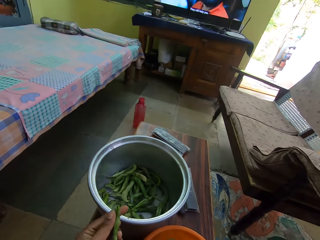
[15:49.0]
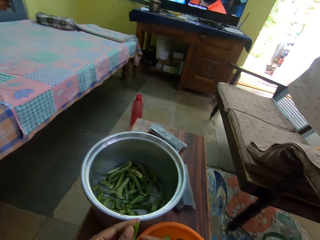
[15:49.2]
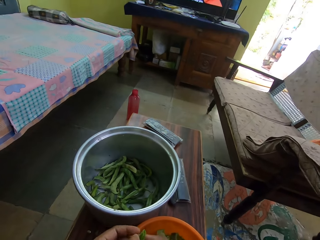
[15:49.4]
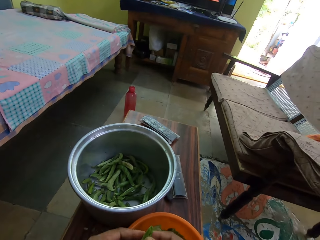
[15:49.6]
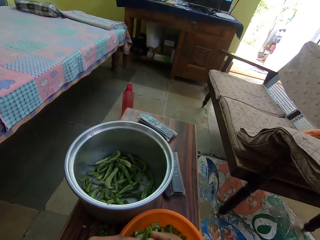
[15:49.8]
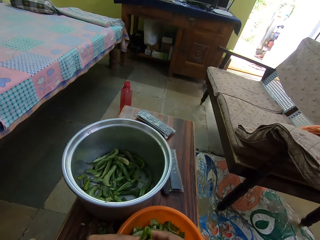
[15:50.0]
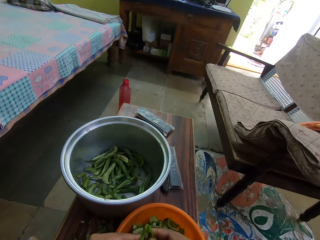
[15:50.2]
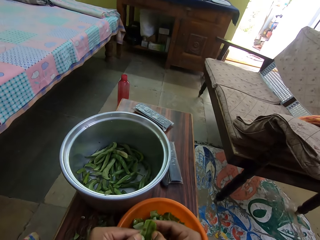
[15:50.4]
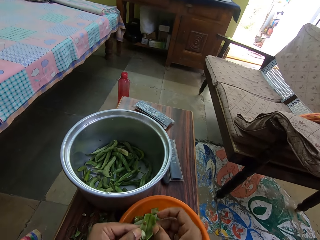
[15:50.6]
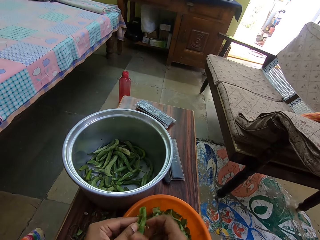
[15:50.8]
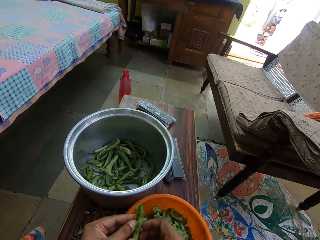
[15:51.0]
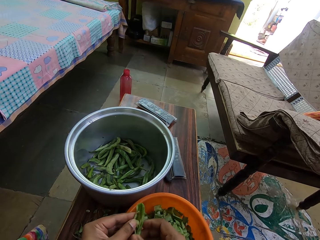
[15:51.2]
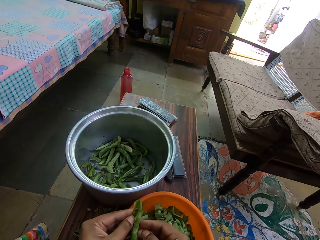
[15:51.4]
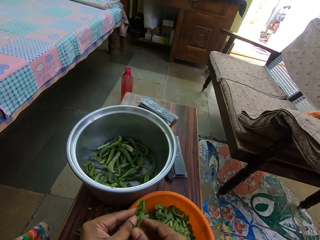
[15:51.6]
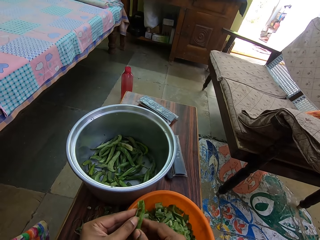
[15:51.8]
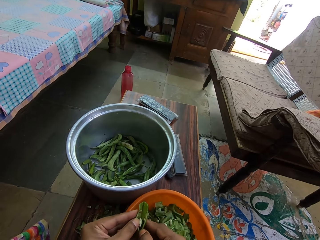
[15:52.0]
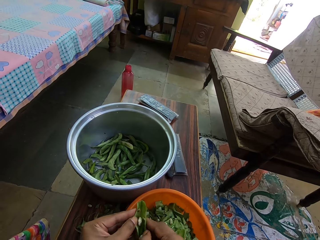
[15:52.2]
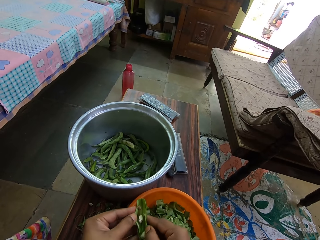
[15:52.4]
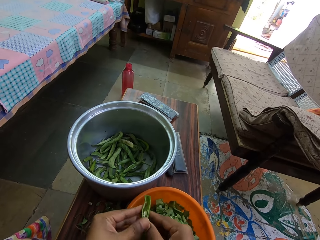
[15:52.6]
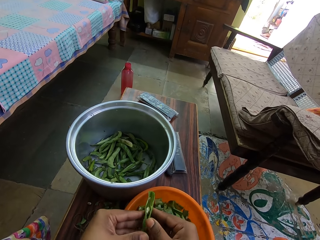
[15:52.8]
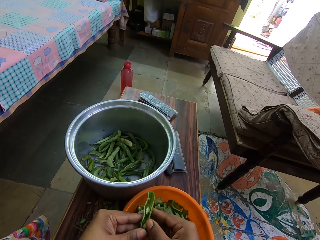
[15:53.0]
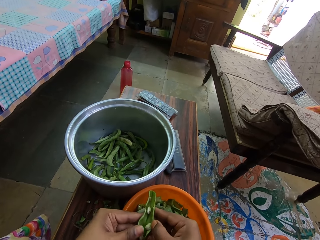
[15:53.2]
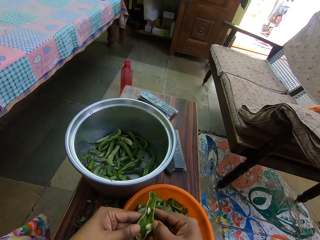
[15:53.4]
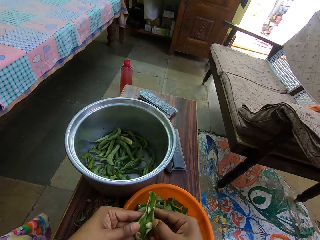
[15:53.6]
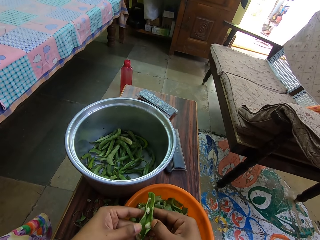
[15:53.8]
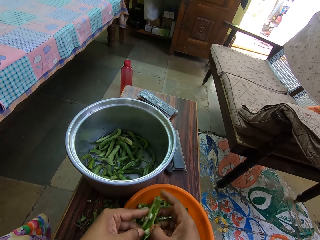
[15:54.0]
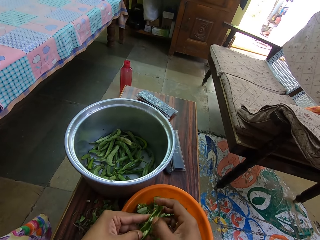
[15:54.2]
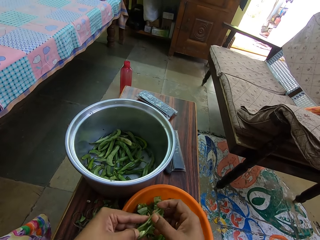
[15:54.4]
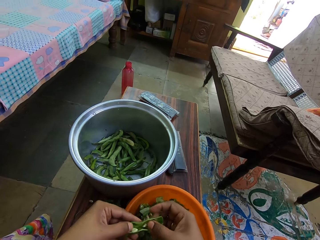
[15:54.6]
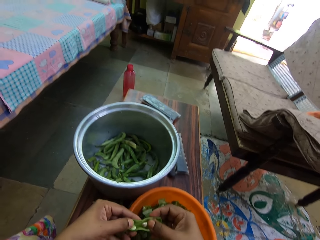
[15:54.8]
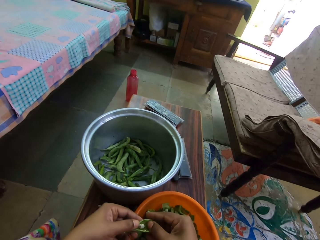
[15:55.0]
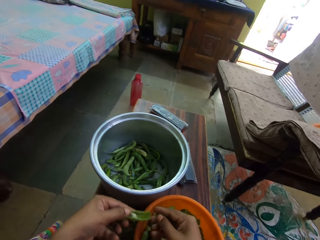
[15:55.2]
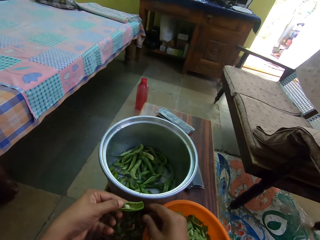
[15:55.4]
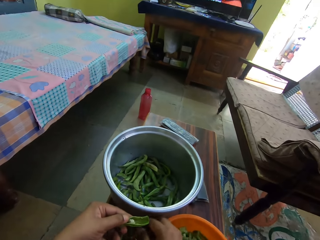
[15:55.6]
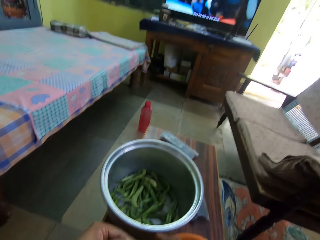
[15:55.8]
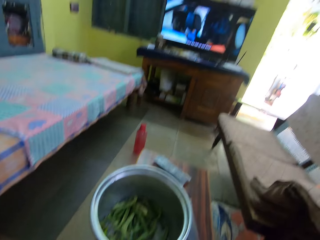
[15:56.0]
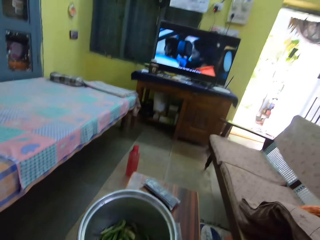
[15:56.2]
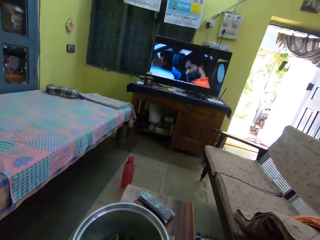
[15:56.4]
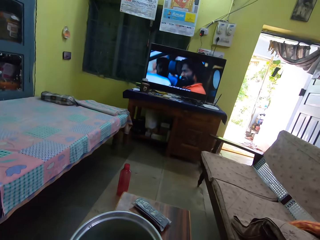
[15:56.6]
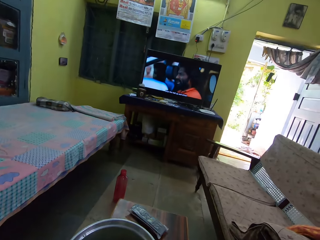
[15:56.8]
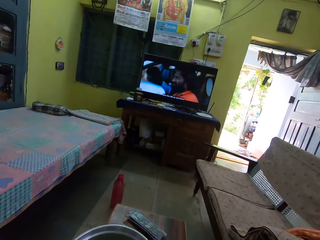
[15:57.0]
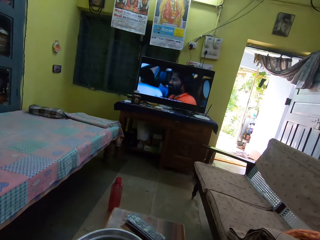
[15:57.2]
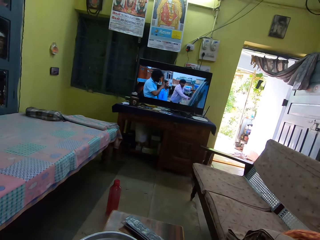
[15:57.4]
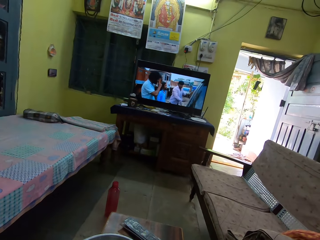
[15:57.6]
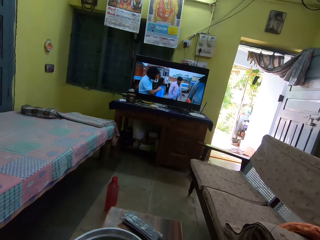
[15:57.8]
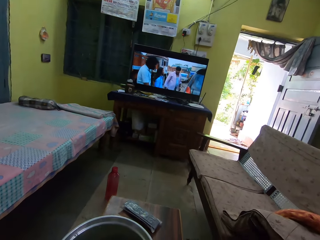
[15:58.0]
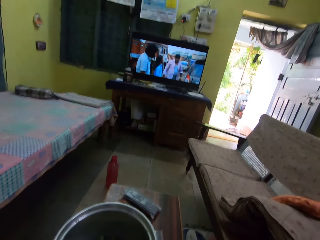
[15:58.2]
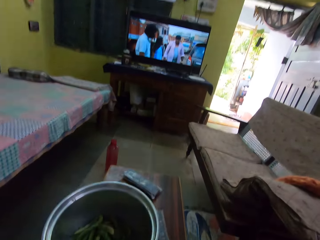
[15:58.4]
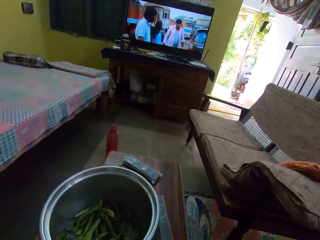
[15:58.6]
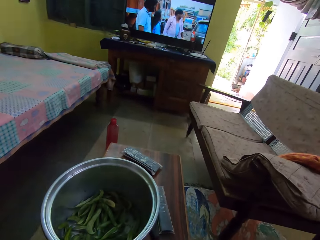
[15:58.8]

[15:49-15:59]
The camera wearer removes the green pea. They stare at the television.

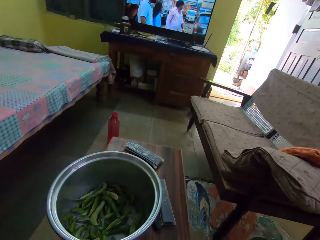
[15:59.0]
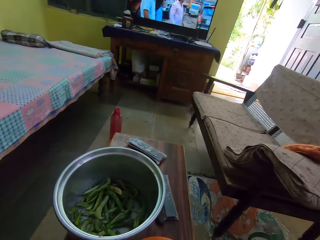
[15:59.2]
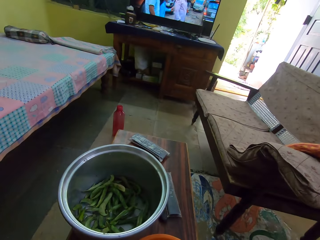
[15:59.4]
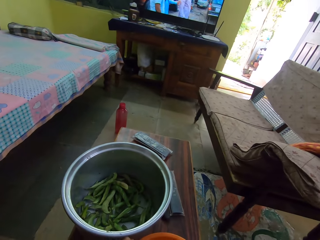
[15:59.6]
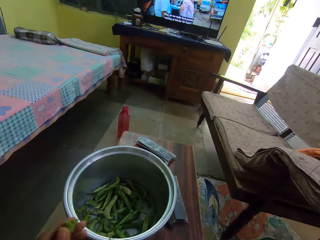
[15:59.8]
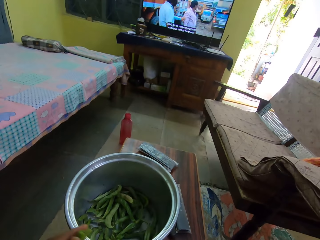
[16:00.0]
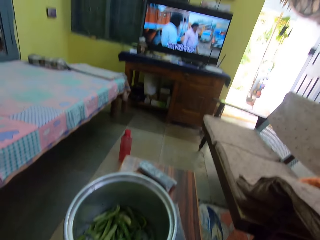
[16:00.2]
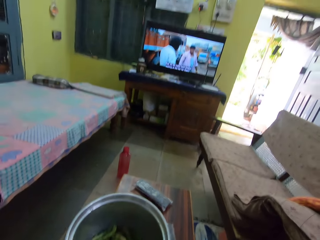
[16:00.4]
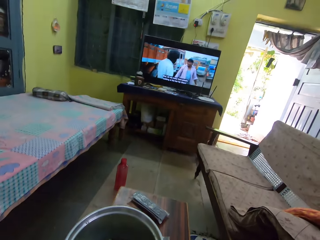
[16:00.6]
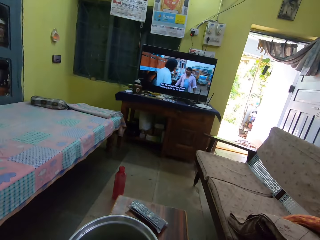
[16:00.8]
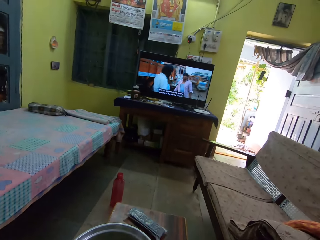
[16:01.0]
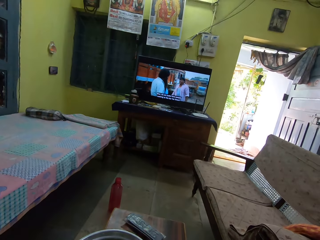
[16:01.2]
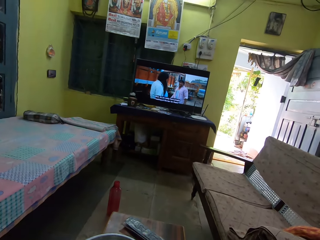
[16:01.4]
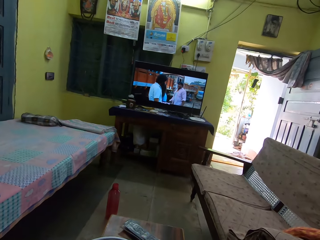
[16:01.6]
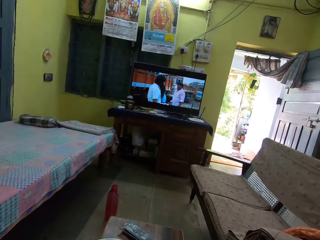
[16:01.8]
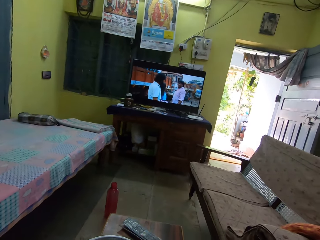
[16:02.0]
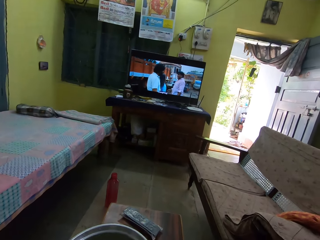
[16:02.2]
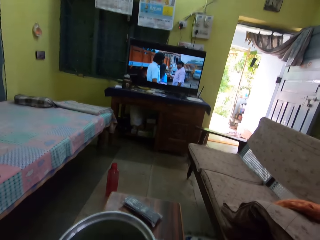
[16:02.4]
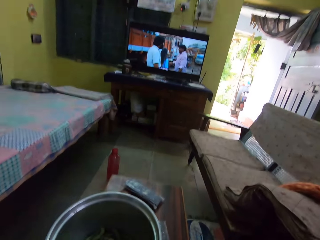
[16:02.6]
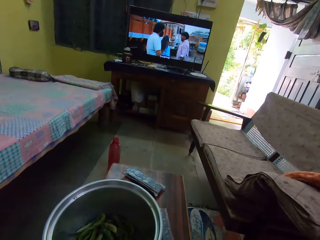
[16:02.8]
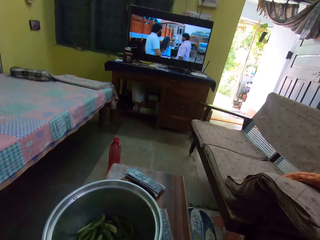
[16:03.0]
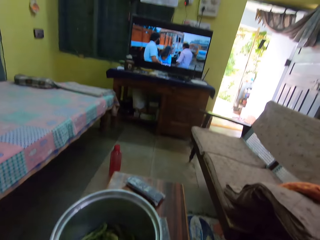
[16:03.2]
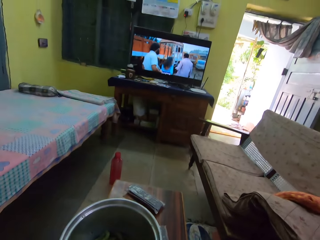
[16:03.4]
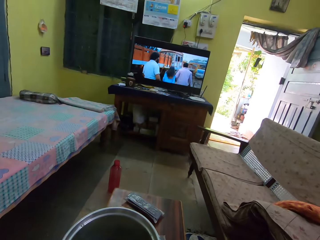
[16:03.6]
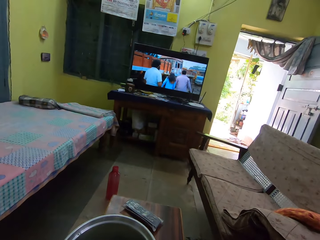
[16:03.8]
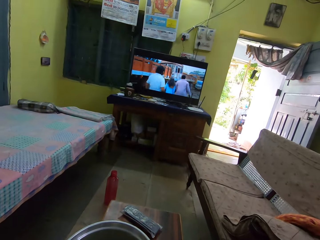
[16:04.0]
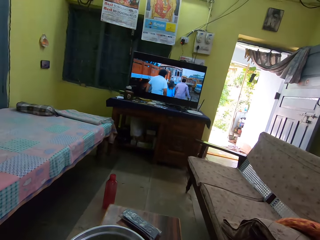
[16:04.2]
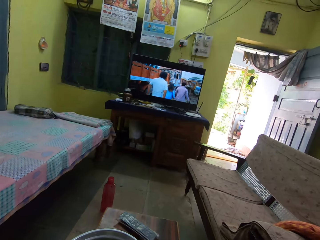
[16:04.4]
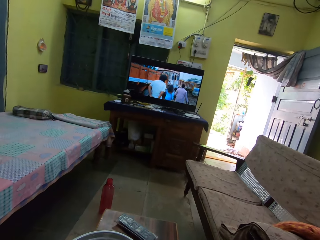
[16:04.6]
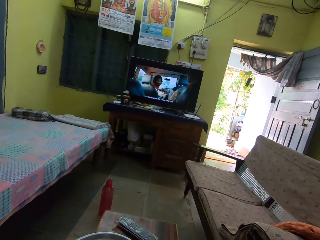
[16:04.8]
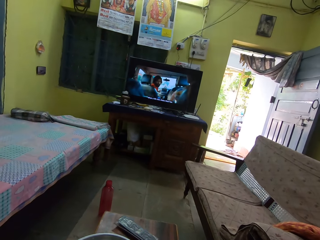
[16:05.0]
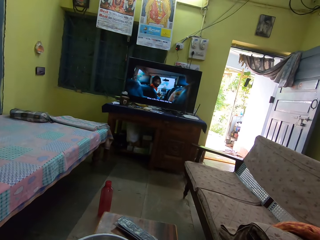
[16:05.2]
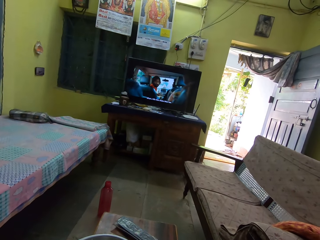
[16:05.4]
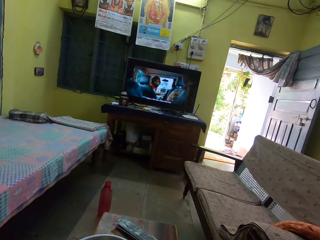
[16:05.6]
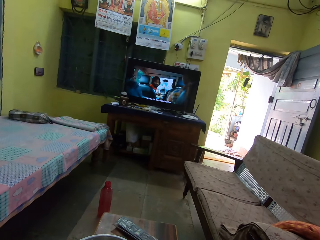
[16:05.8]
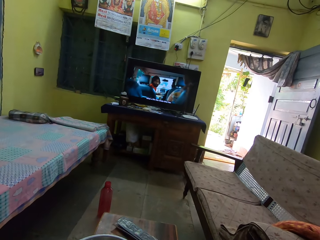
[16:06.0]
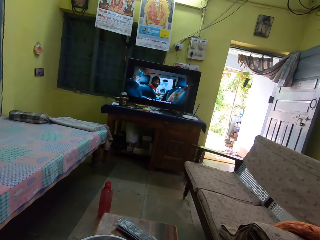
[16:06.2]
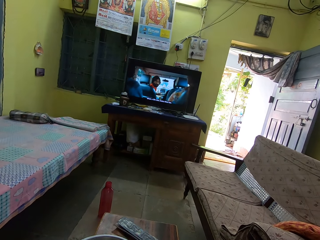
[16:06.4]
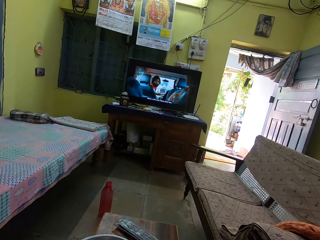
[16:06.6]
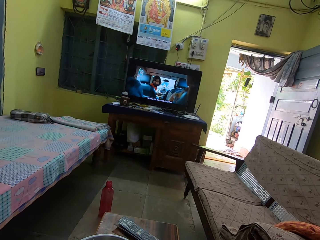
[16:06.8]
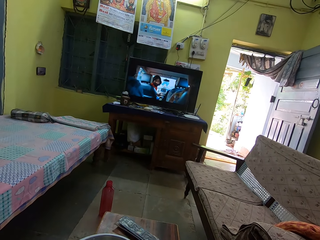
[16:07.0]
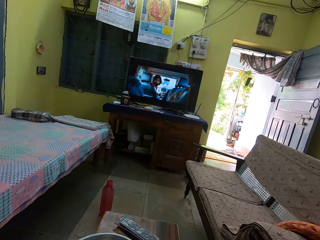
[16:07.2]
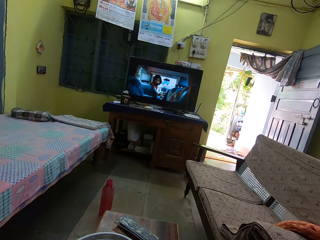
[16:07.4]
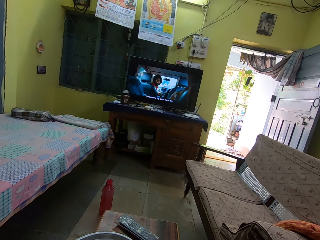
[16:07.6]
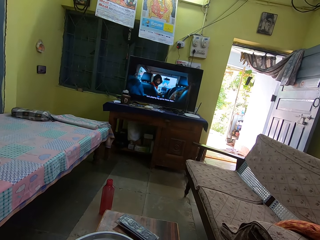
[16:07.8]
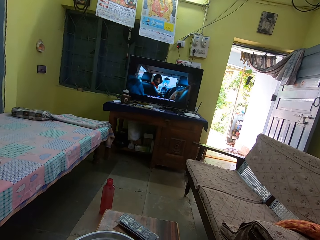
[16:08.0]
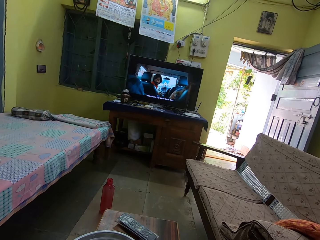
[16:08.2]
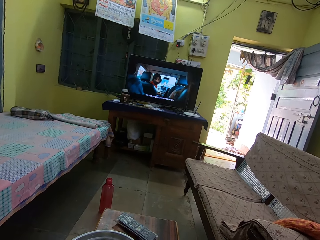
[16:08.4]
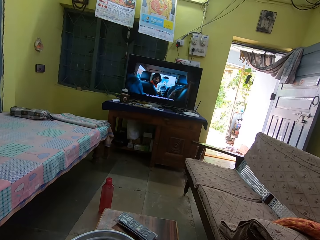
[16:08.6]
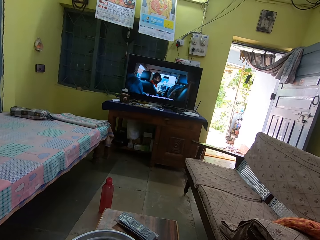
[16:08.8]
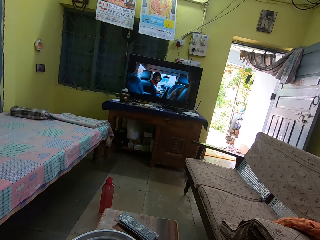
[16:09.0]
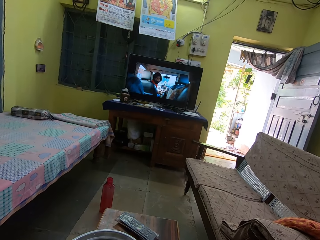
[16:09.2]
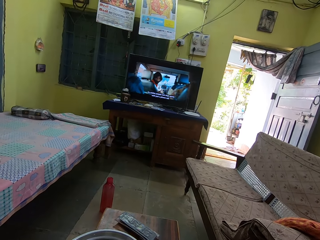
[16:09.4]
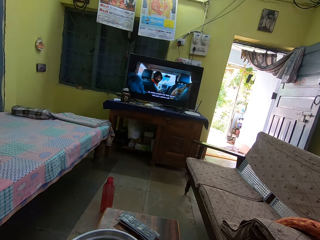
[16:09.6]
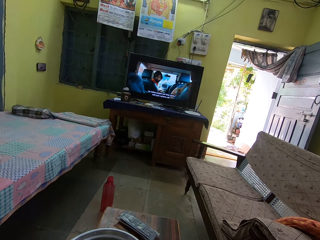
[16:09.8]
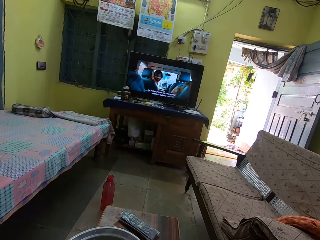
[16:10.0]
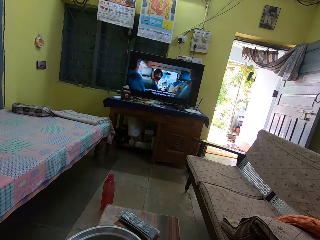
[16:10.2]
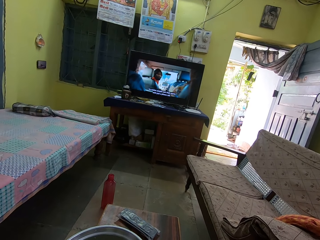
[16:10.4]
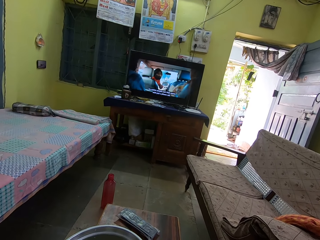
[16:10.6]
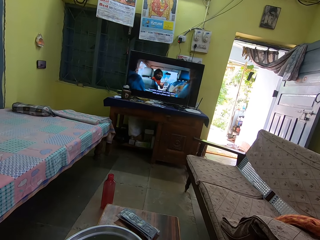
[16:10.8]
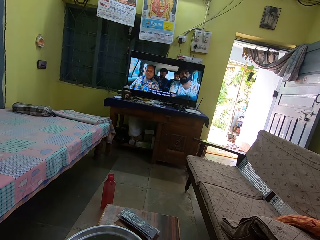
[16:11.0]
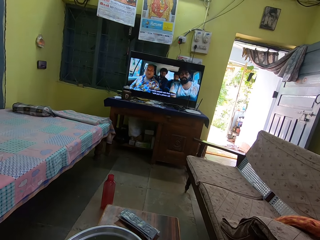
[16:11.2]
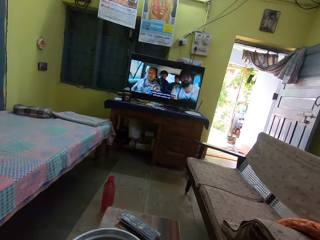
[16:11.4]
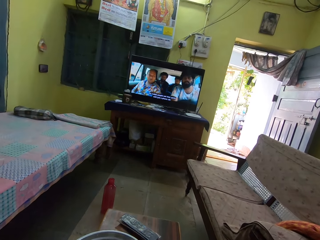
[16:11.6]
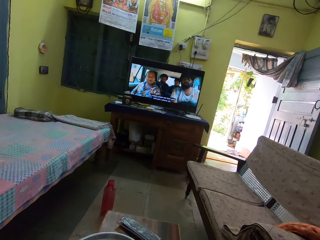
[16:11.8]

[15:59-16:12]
The camera wearer stares at the bowl. They stare at the television.
